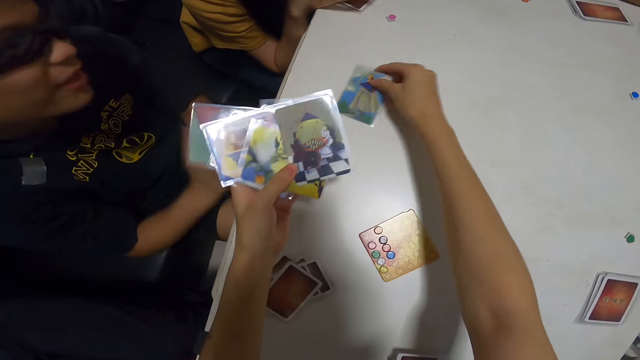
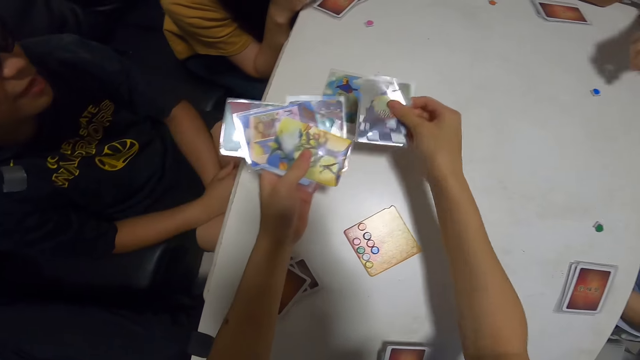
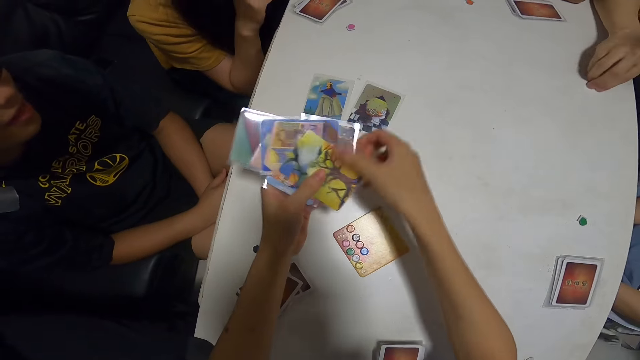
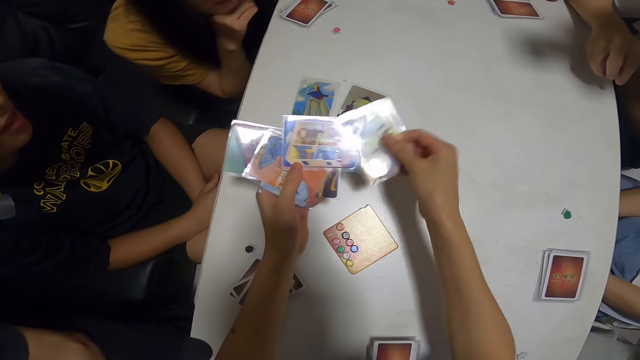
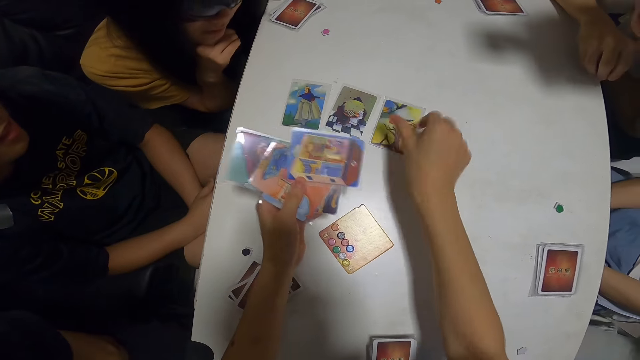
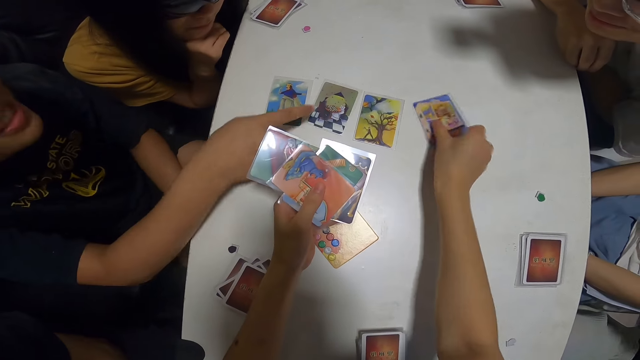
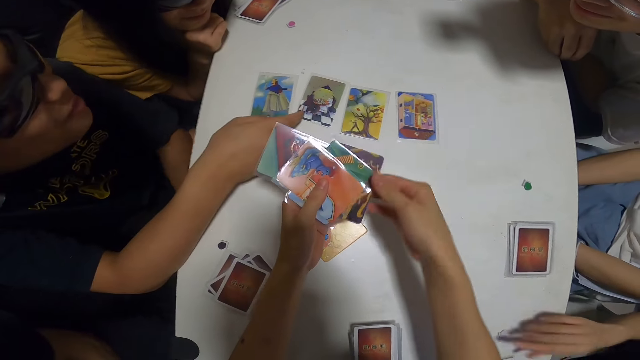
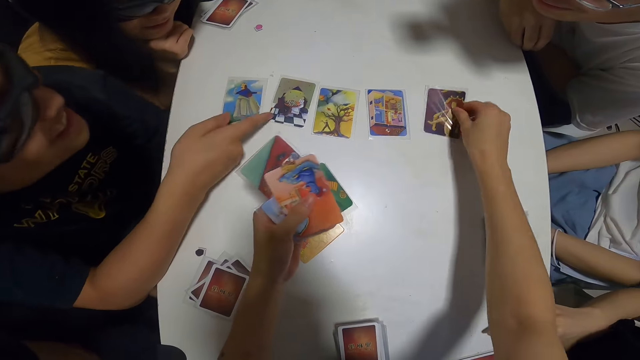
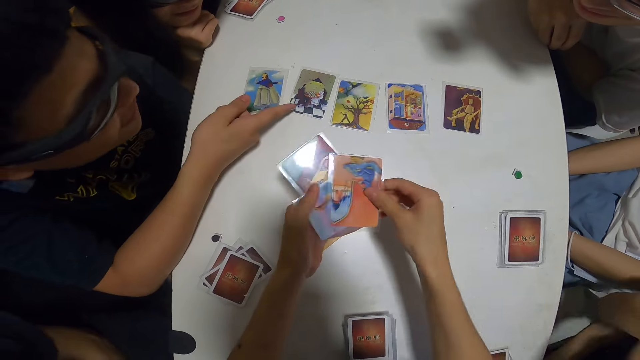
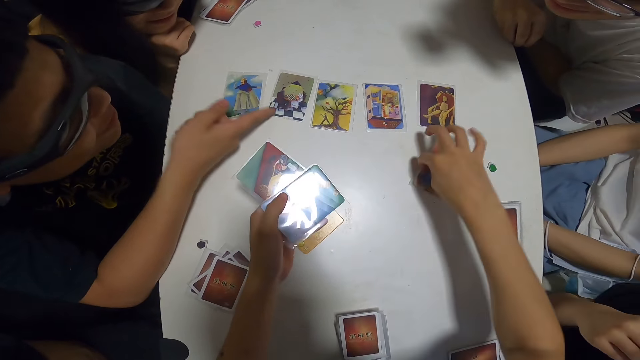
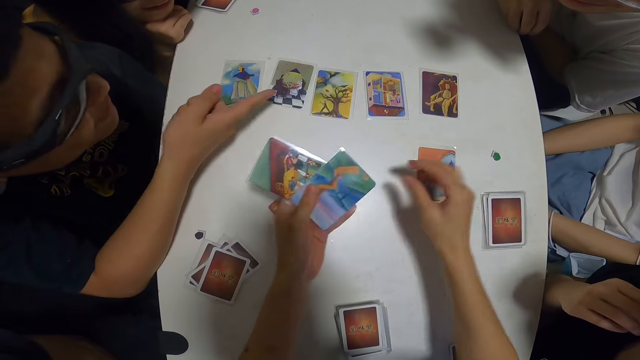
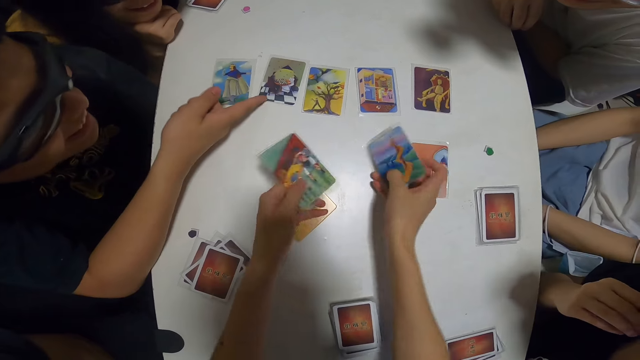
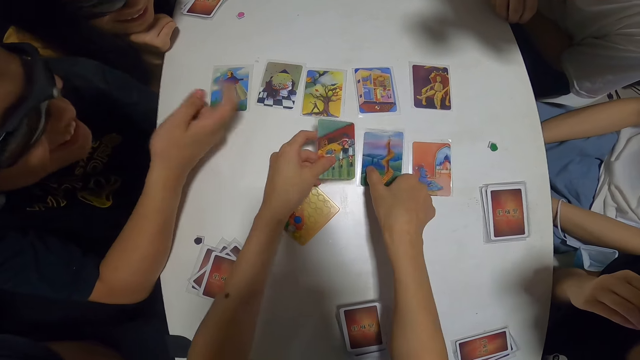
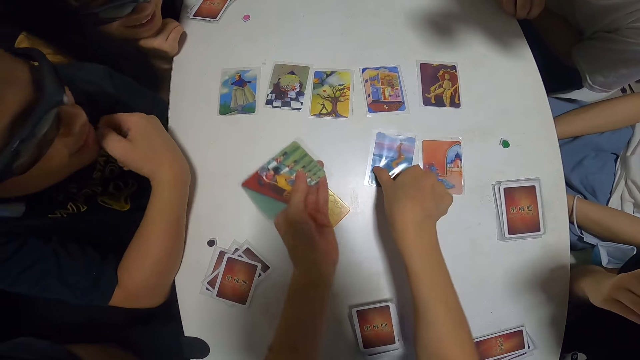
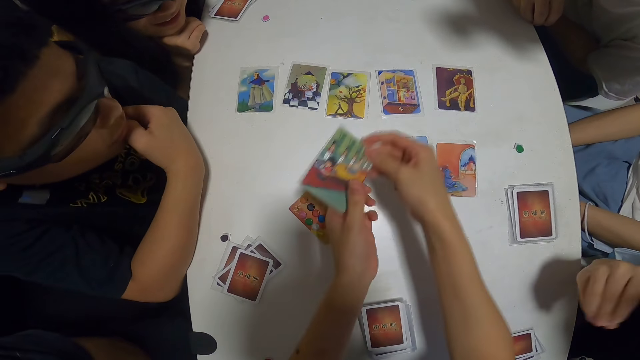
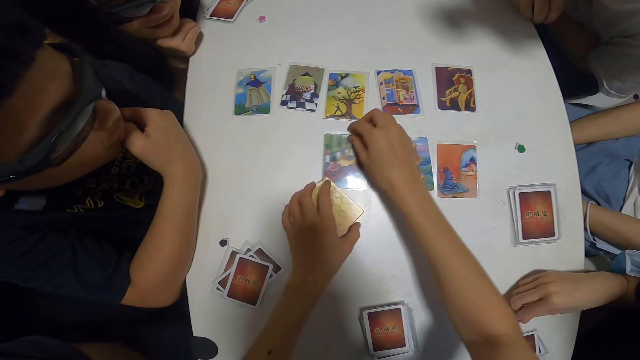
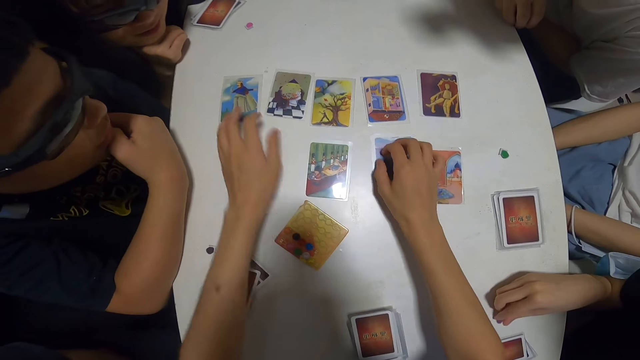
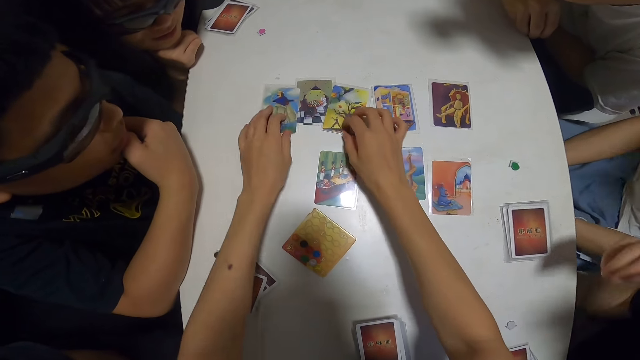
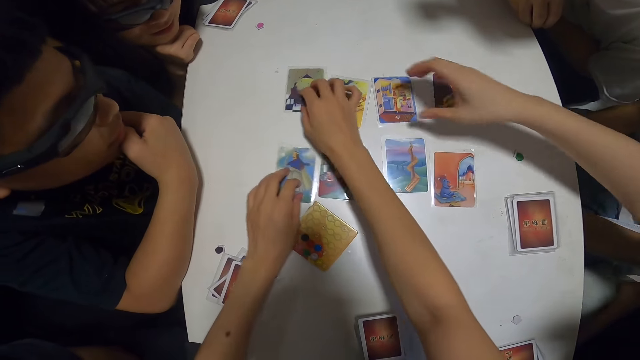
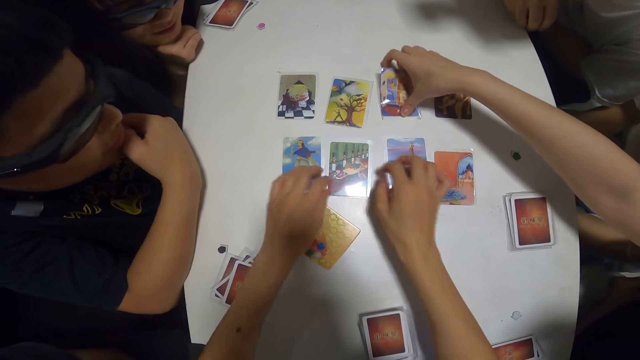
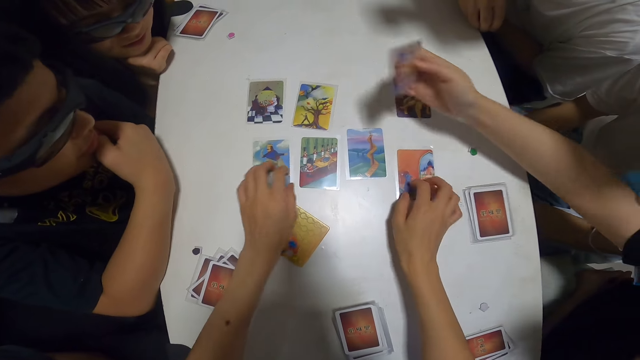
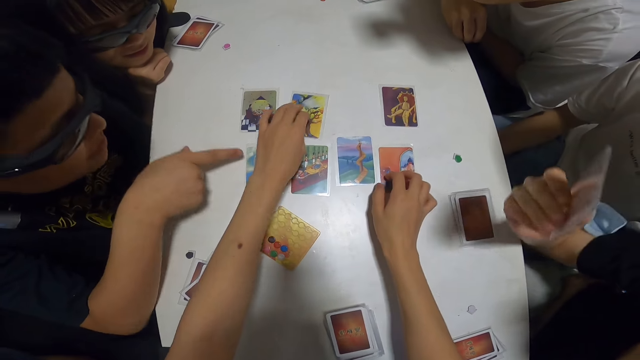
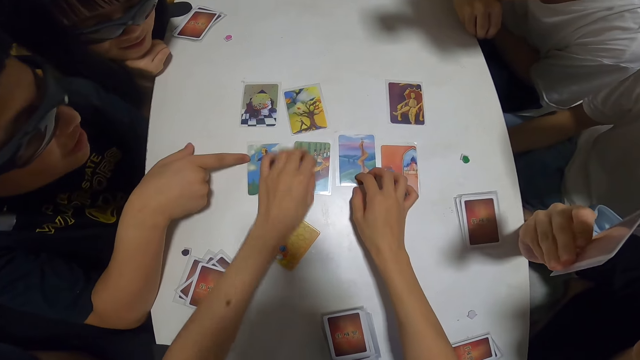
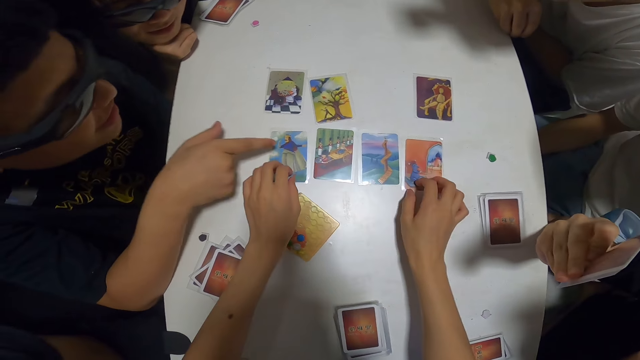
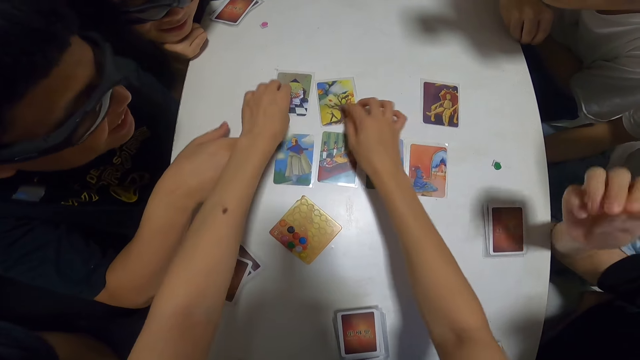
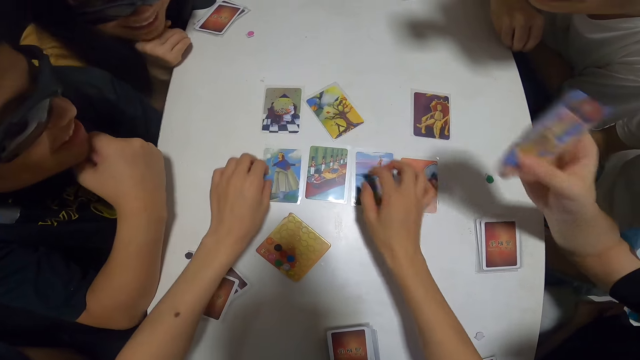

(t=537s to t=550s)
The camera wearer arranges the cards on the table. They place the card on the table, pick a card, and place the card on the table. A person picks the assorted sticker card. The camera wearer picks a card, places the card on the table, and picks a card. Another person lifts his hand. The camera wearer places the card on the table. The second person points at the card on the table. The camera wearer picks a card and places the card on the table. The second person moves his pointed finger. The camera wearer picks a card, places the card on the table, picks a card, and places the card on the table. The second person holds his chin. The camera wearer picks a card and places the card on the table. A third person moves his hand on the table. The camera wearer sorts the cards on the table. The third person picks a card on the table. The second person points at the card on the table. The camera wearer sorts the cards on the table.

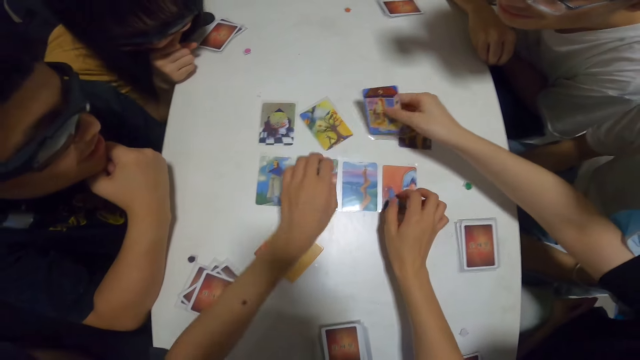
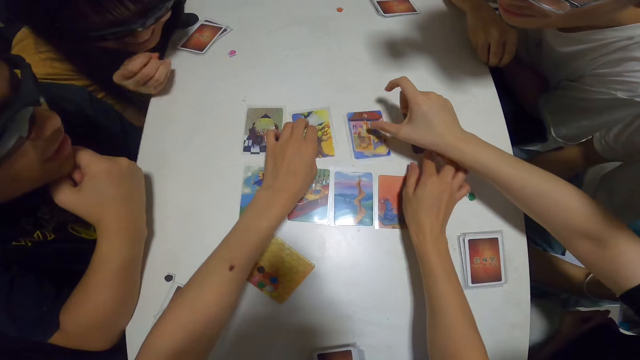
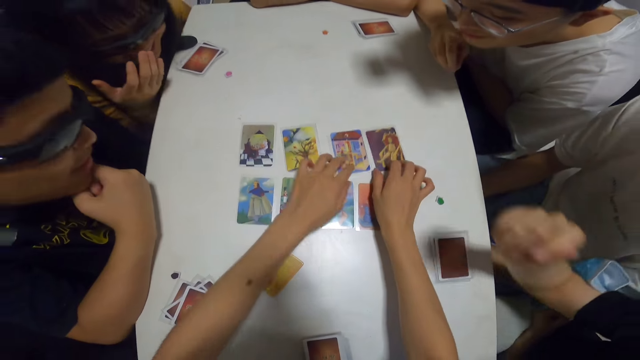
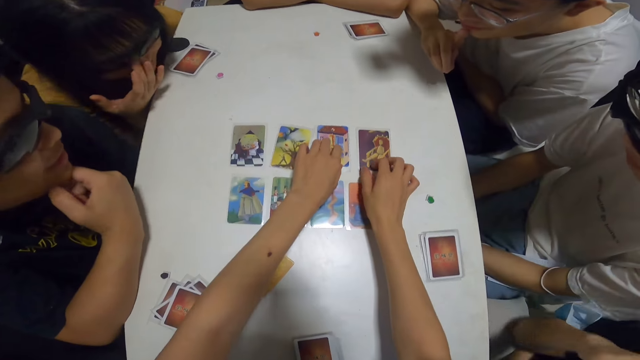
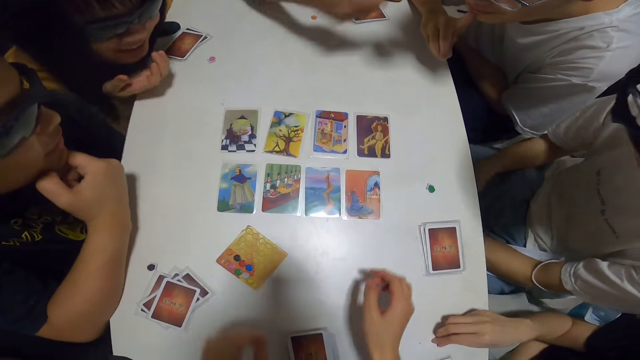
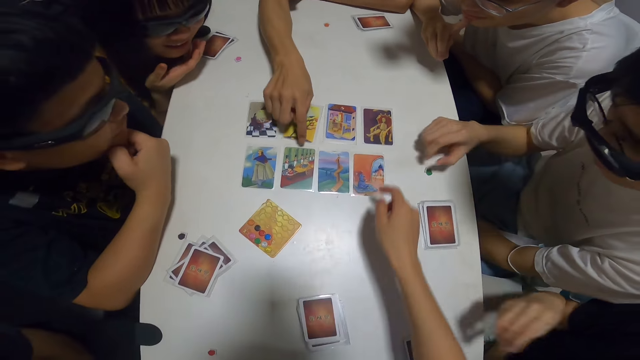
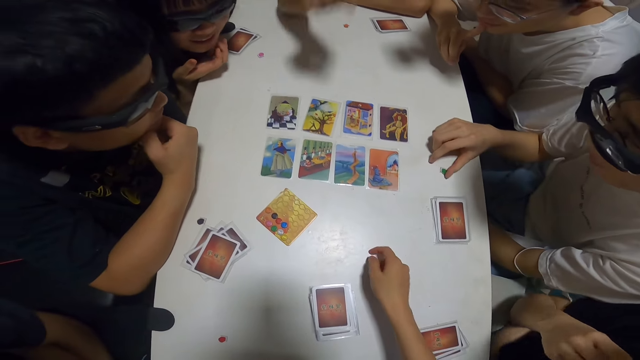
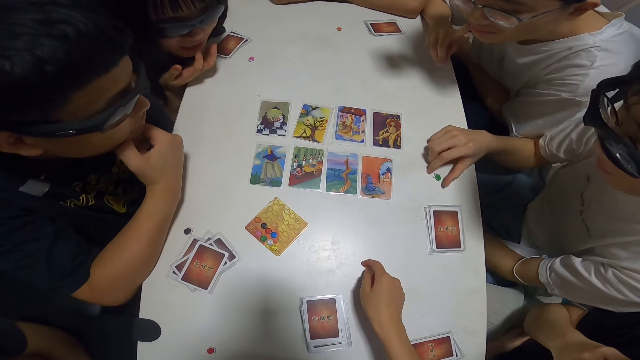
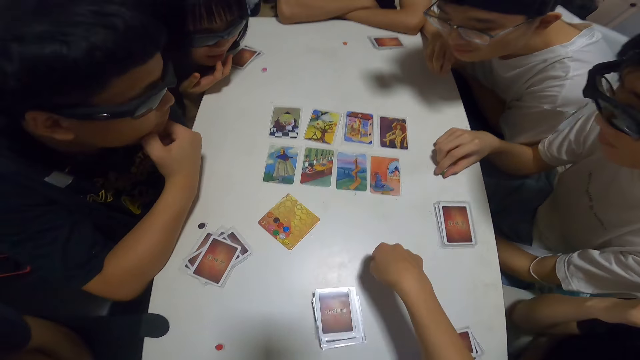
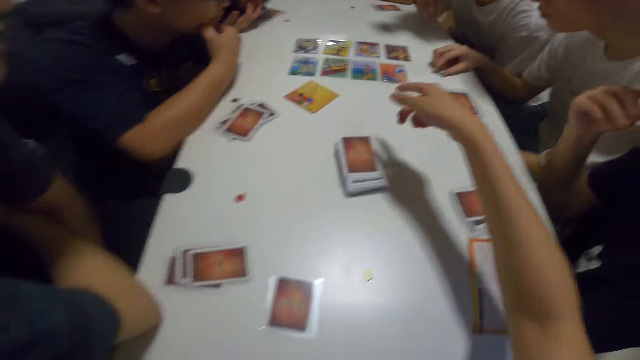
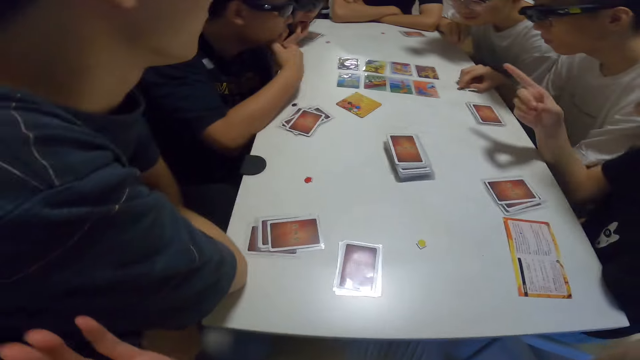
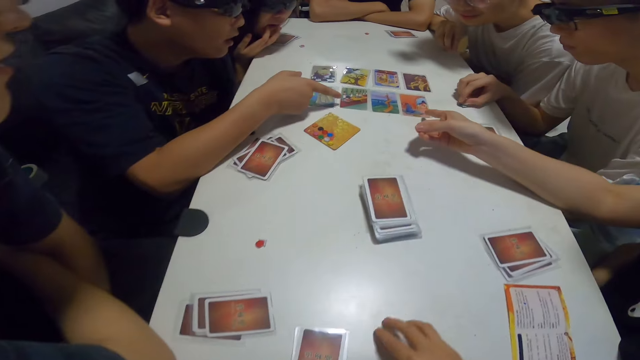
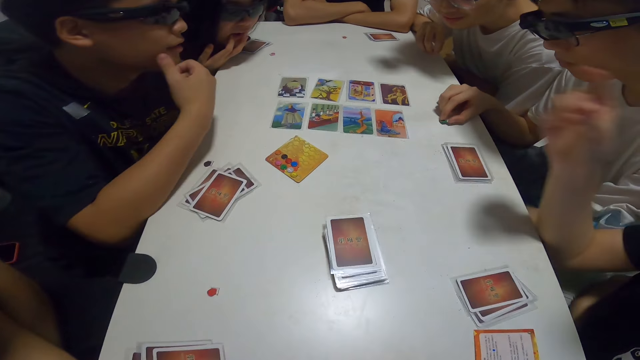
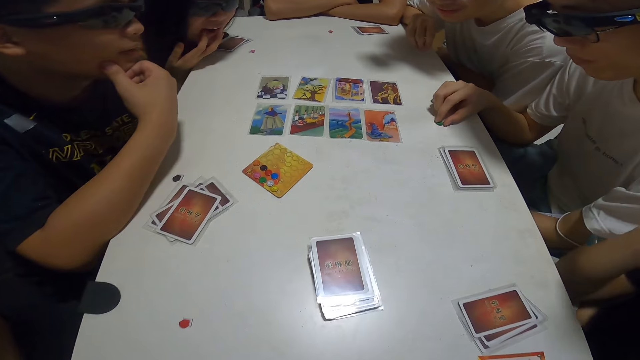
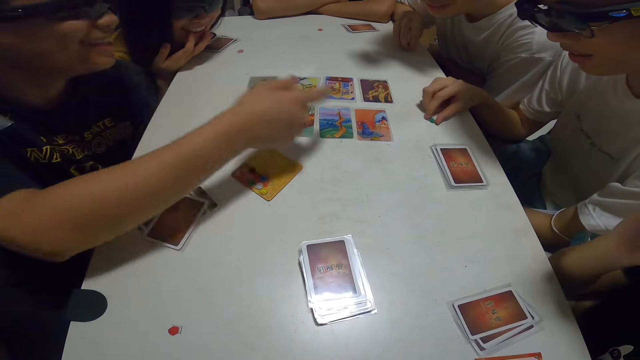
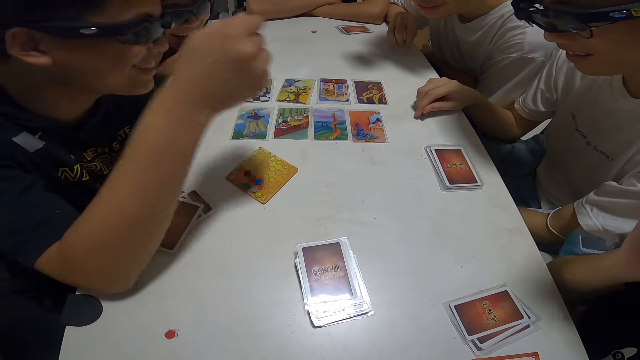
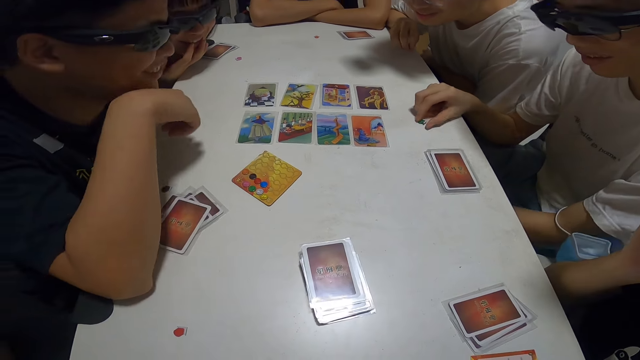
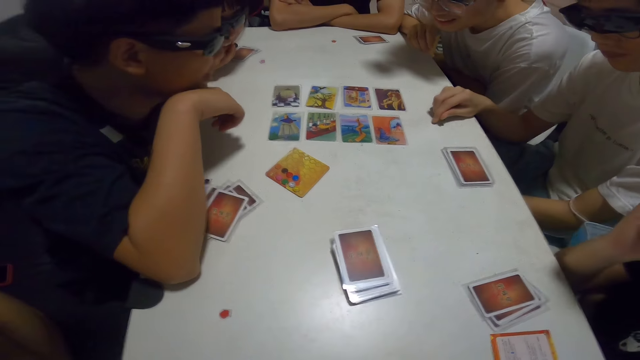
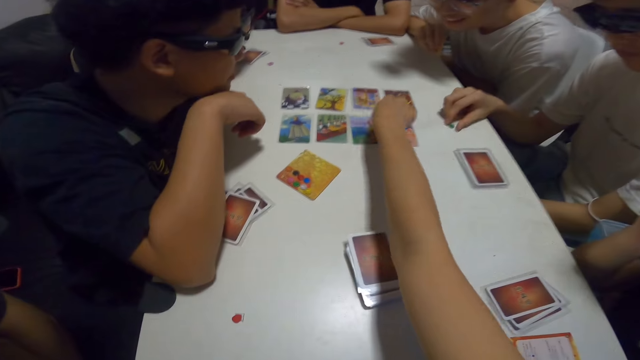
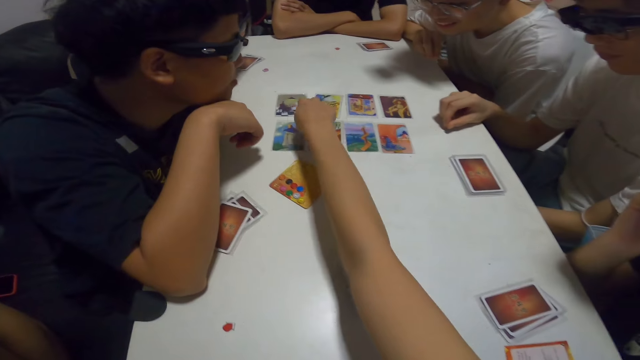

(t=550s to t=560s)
A person places her chin on top of her hand. Another person places the card on the table. The first person touches her glasses. A third person stretches his hand out and touches the card with his finger. The camera wearer stretches her hand. A fourth person holds the assorted sticker card. The camera wearer interacts with the group. A fifth person moves his head forward. The camera wearer lifts her hands up. A man points at the cards. Another man points at the cards. The camera wearer points at the cards on the table.
